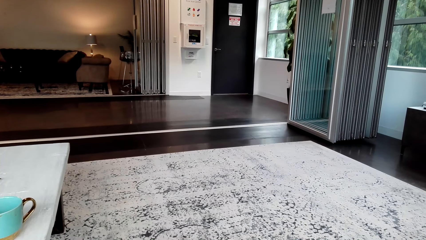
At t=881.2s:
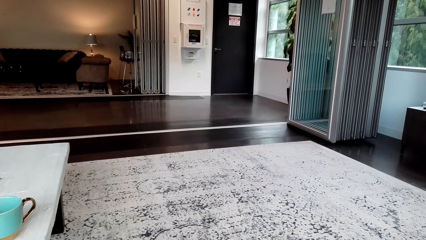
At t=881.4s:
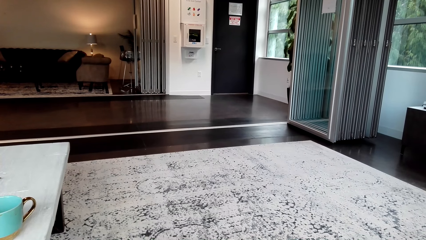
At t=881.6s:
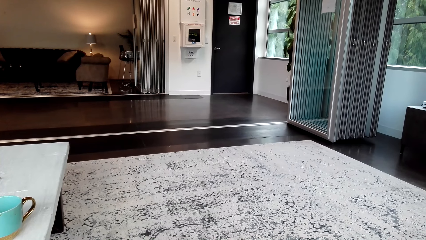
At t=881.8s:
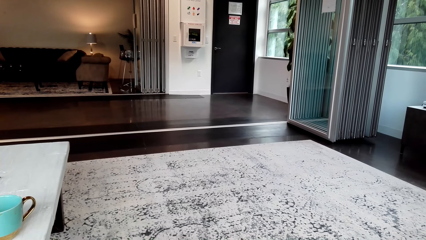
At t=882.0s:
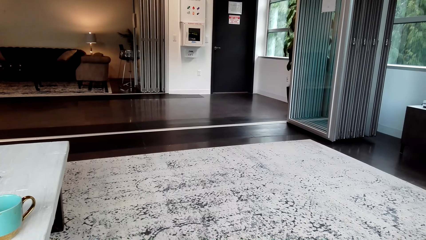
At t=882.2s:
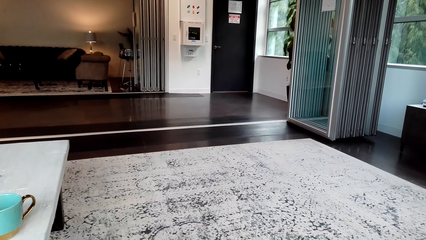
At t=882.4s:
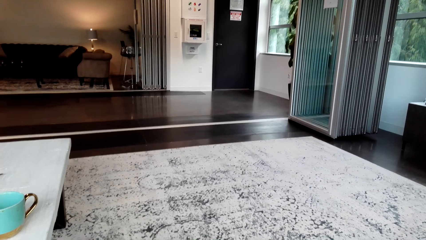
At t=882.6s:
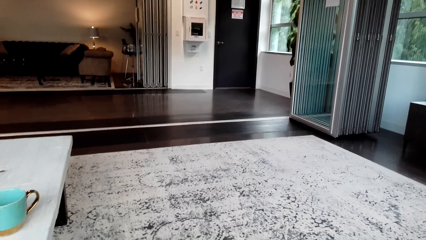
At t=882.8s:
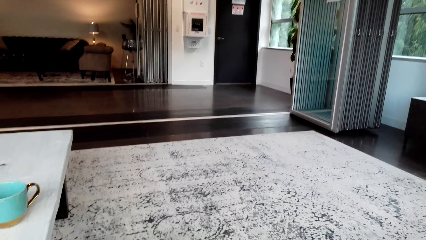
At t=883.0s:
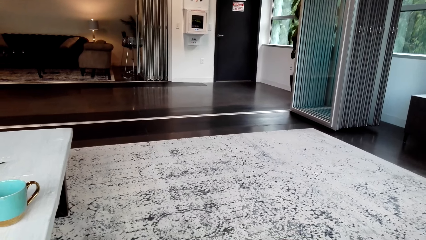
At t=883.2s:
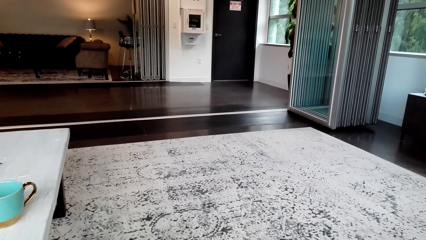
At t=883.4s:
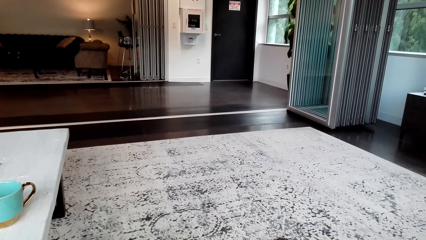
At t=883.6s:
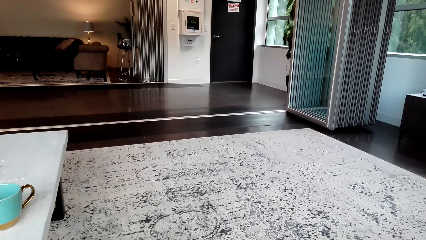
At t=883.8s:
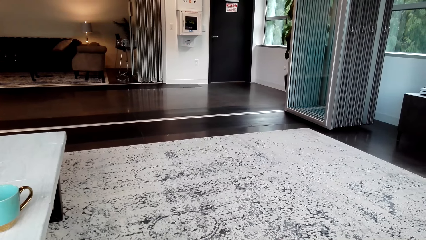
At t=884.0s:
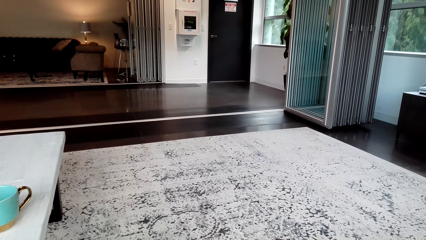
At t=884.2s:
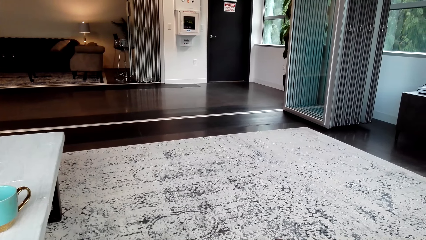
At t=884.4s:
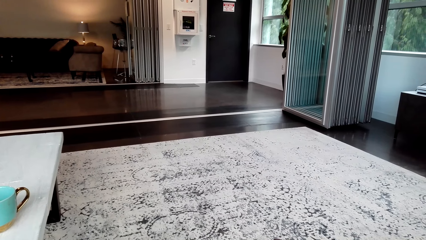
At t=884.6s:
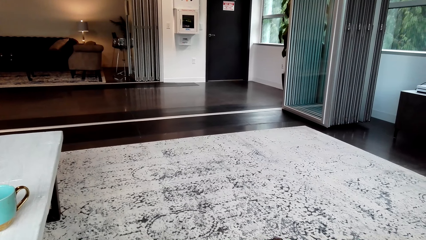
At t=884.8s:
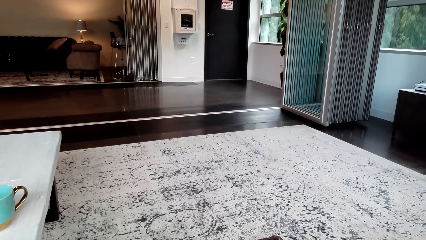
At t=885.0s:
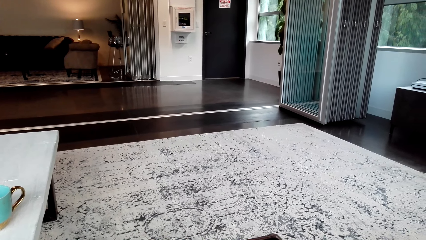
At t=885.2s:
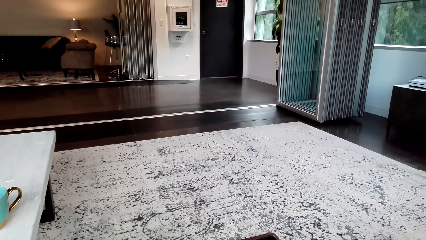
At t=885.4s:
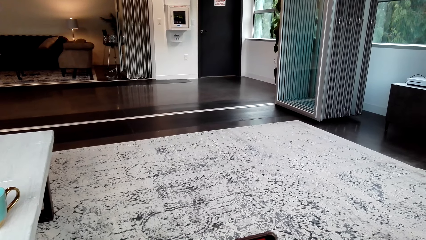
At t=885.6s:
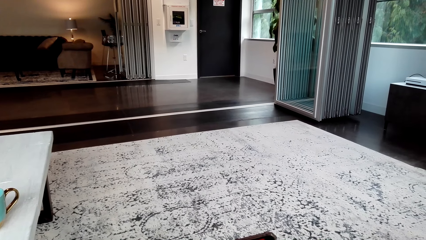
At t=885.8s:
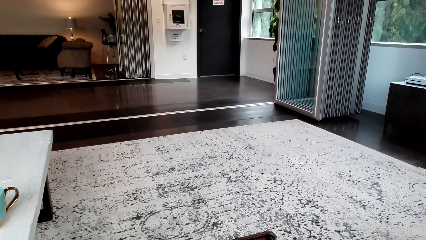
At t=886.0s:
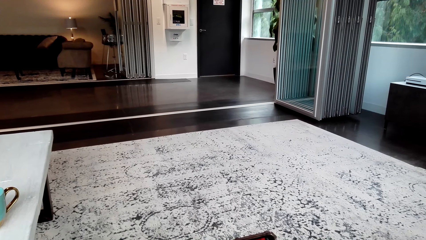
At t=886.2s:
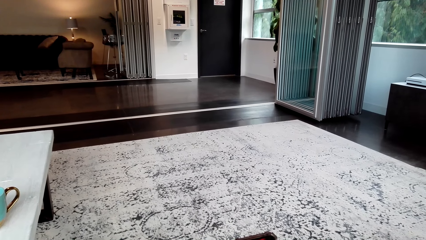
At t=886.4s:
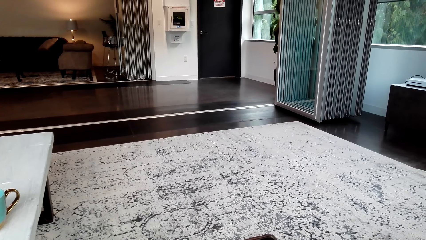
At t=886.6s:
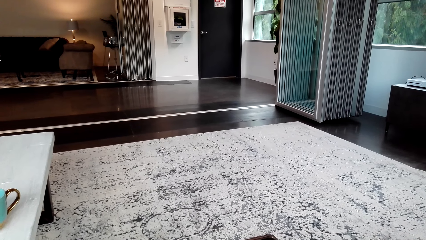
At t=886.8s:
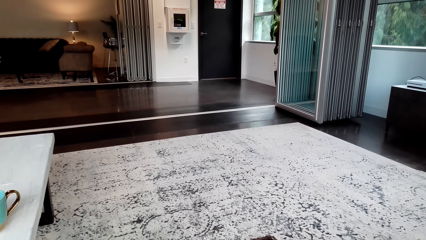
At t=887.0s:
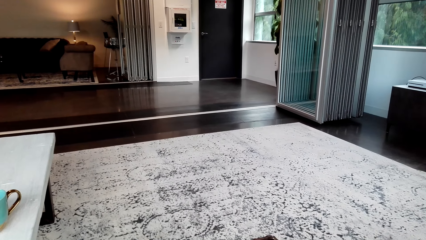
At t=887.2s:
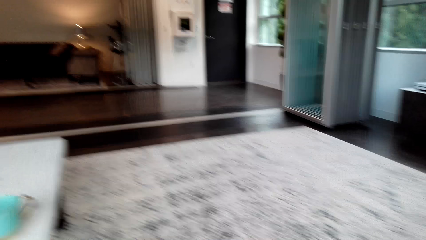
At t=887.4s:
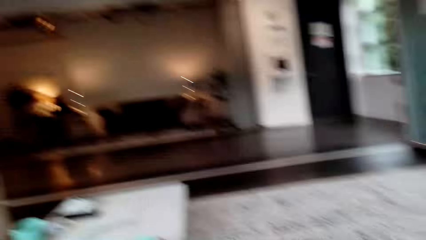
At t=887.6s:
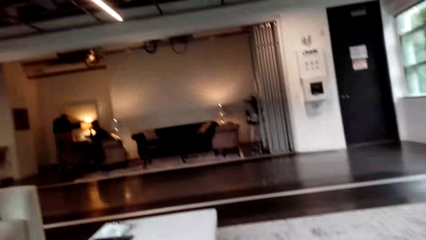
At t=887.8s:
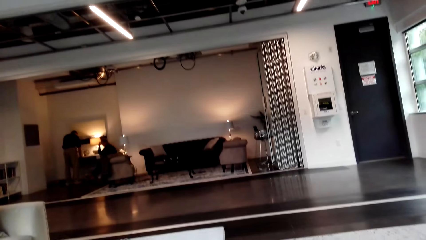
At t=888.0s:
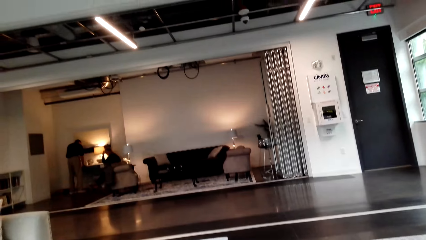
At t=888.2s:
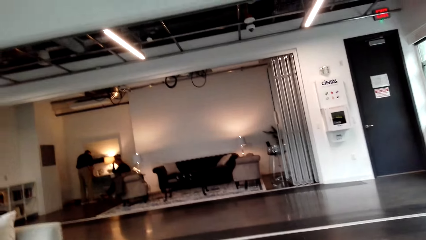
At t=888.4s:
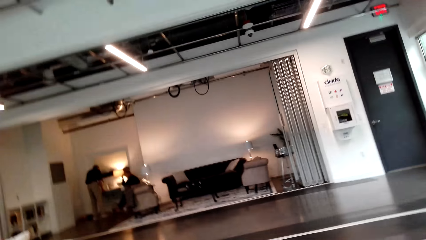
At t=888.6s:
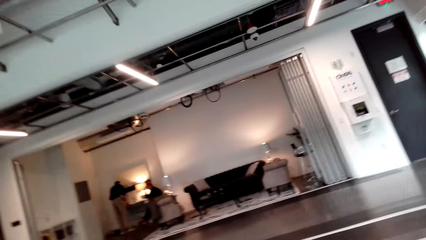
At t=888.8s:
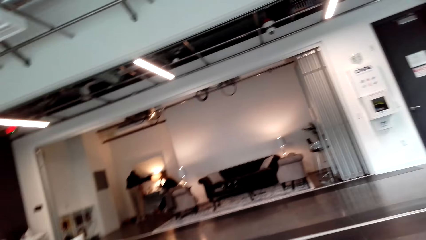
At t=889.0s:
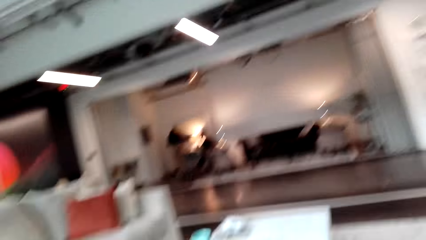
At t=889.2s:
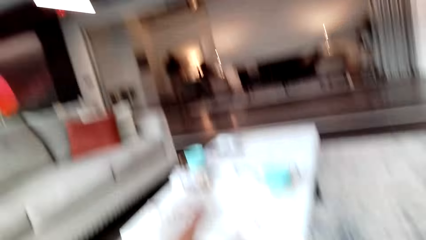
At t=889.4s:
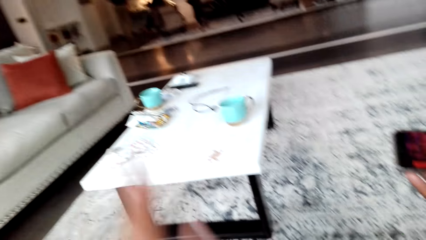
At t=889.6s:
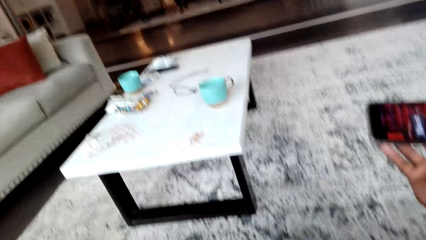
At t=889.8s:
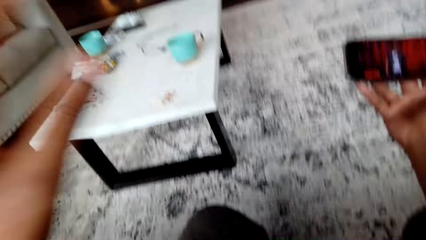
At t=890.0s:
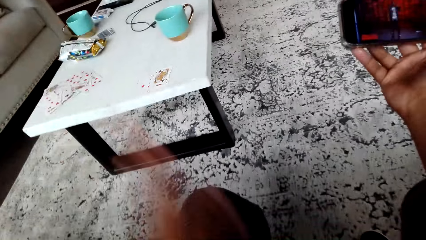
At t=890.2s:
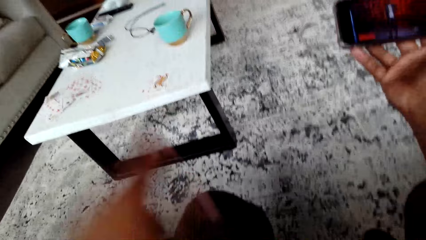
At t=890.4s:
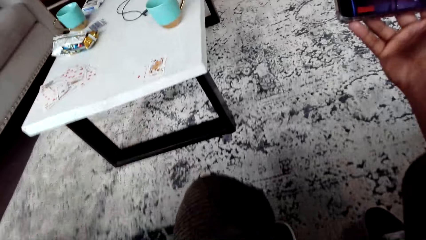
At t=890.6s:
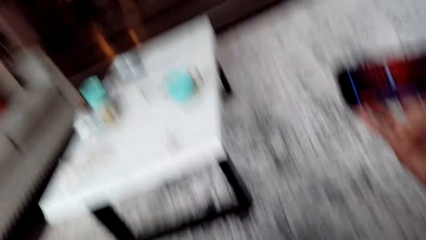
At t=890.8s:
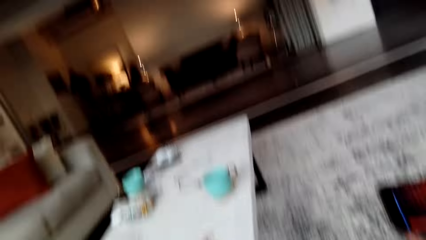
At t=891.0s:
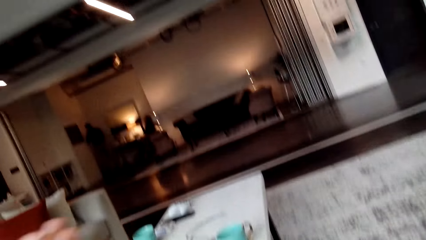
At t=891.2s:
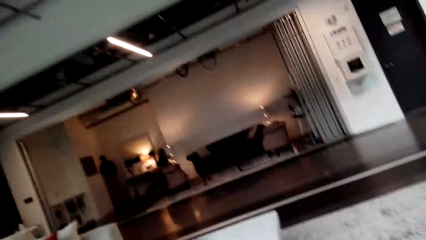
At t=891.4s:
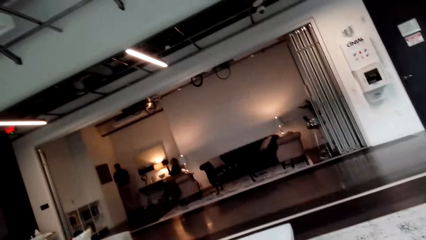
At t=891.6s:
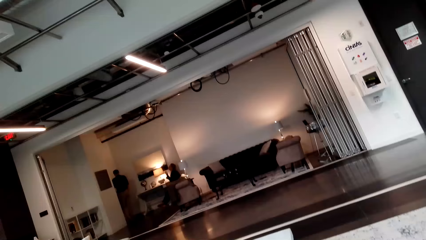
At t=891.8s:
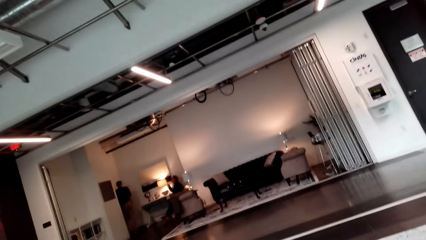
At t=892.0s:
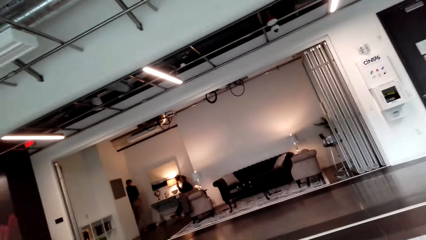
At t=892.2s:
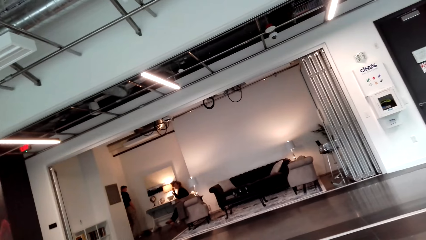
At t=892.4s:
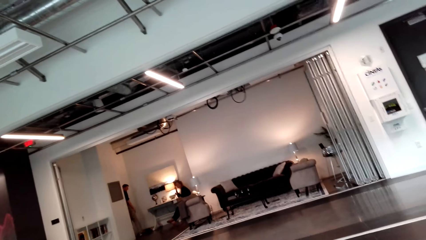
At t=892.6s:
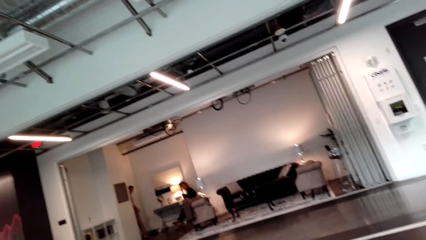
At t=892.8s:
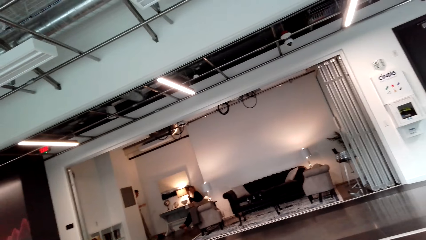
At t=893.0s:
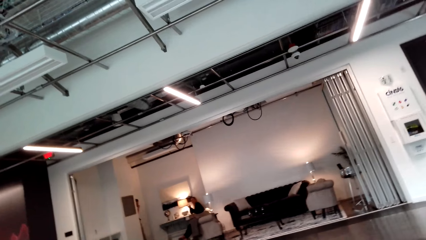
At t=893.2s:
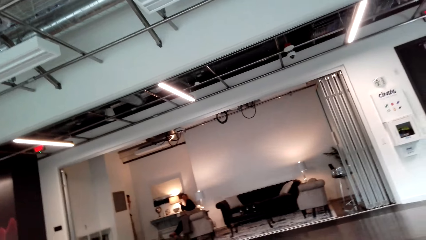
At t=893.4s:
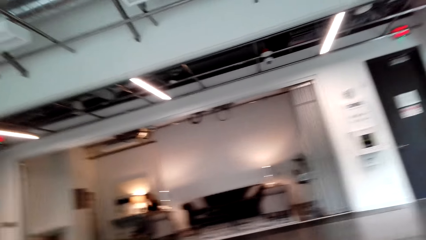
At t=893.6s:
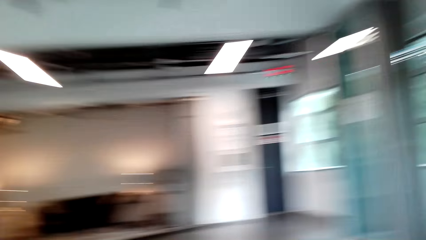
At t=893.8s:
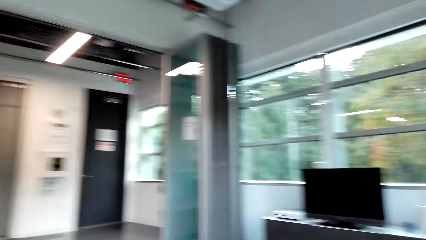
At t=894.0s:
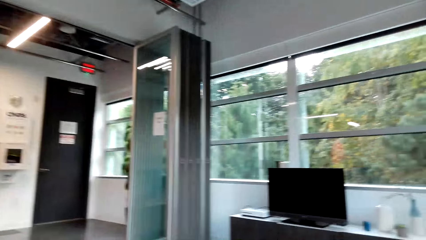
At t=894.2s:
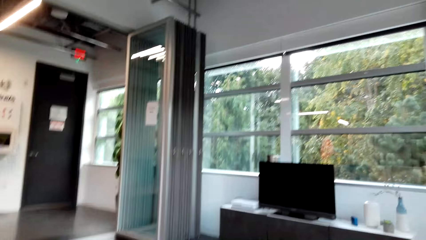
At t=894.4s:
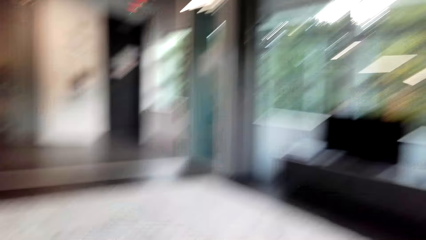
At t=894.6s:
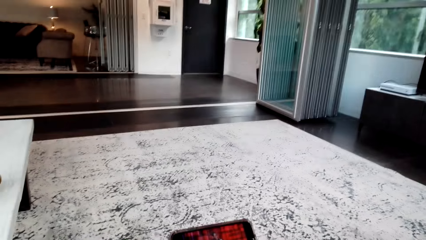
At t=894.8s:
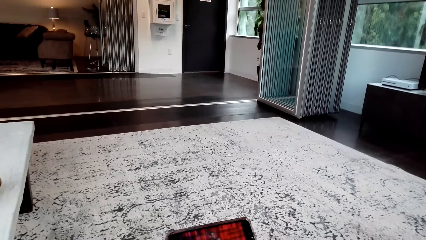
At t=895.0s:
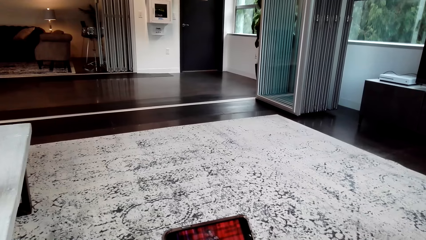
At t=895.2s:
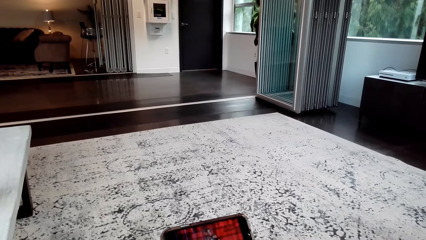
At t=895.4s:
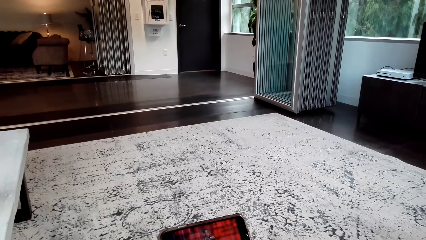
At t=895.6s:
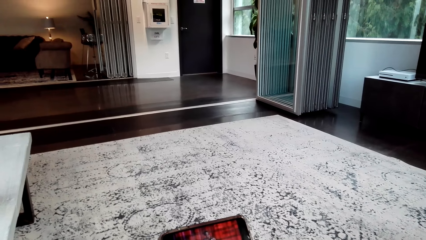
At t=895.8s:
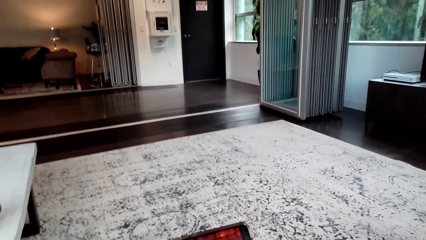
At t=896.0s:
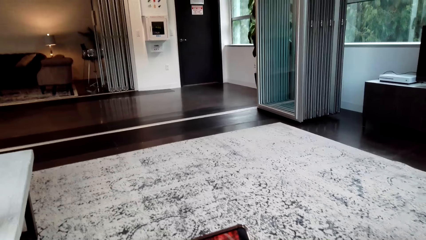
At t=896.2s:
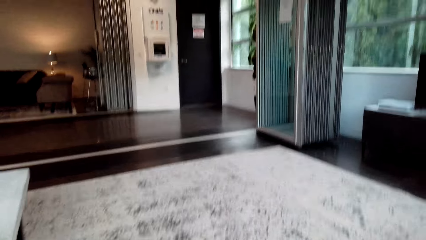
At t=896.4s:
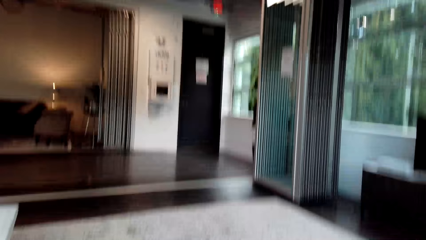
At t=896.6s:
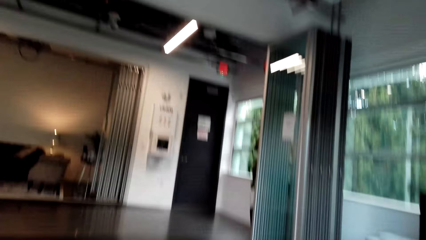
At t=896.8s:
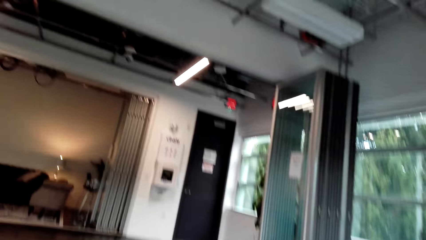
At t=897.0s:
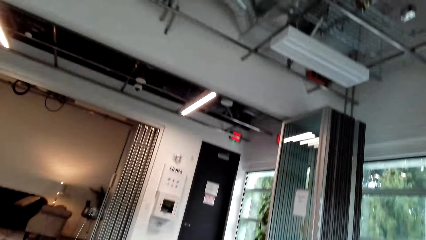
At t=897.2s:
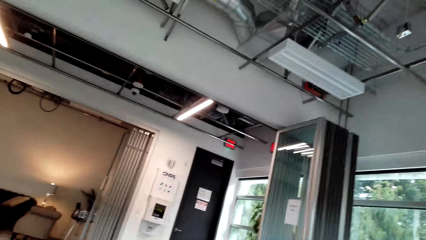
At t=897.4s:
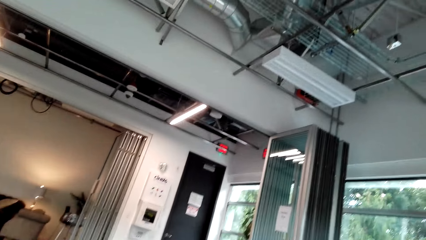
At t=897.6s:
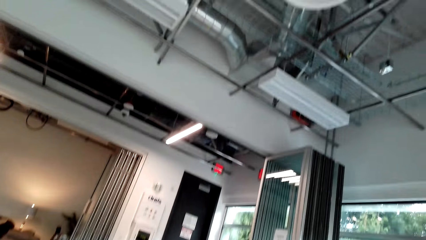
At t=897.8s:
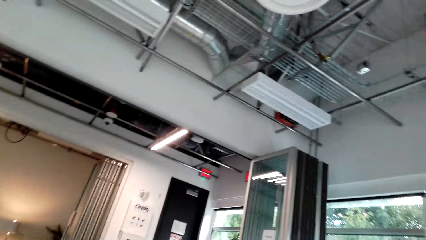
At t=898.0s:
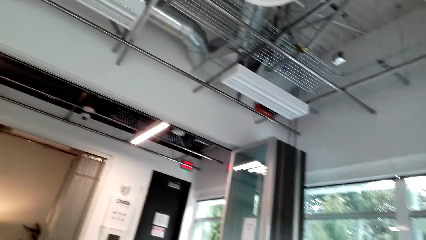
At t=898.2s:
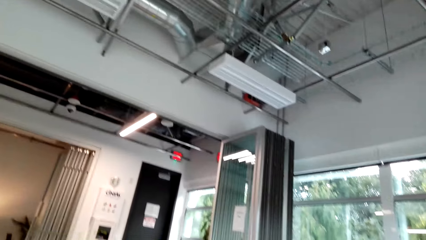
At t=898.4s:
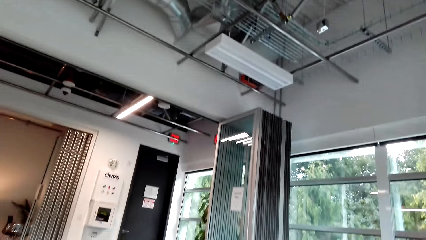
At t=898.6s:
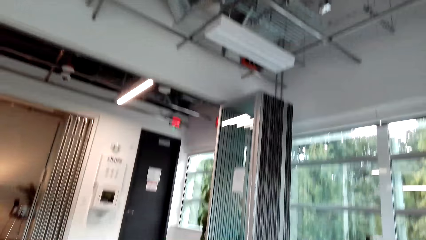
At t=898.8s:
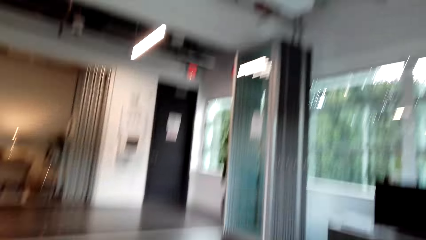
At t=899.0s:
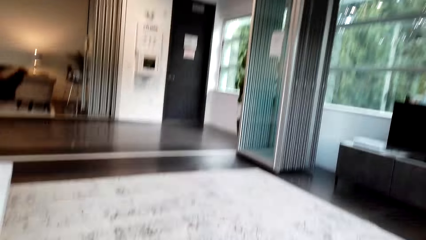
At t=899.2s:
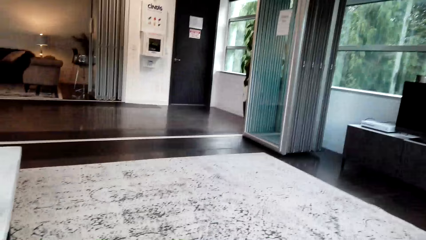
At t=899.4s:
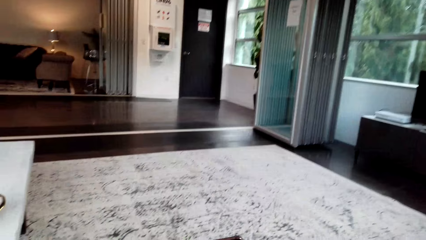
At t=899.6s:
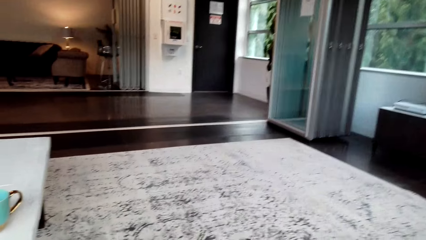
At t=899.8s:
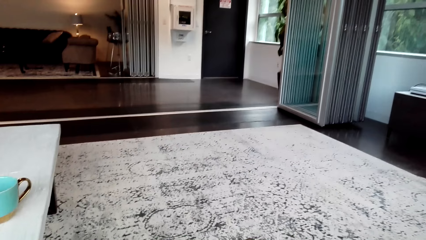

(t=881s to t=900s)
The camera wearer watches on a phone. He looks around the office. A person touches the table. The camera wearer taps his leg. The person walks to the door. The camera wearer looks around the office. He watches on a phone. He looks around the office.
